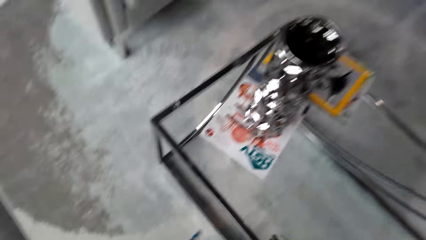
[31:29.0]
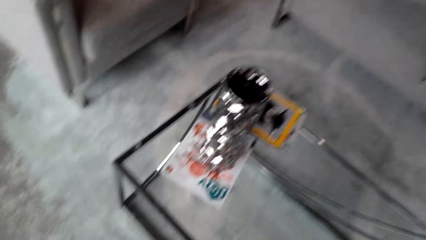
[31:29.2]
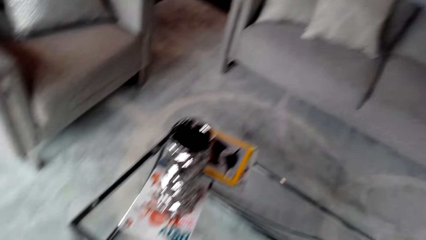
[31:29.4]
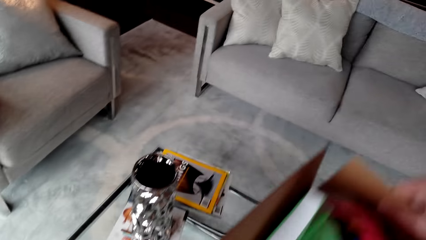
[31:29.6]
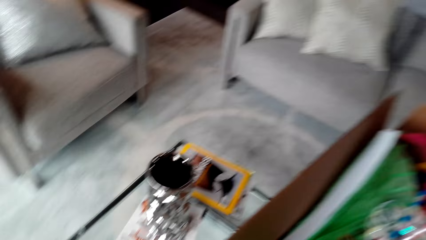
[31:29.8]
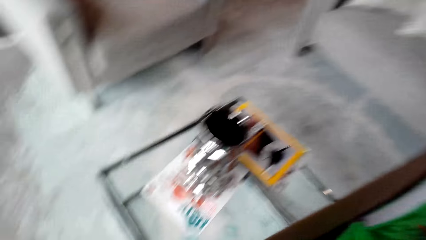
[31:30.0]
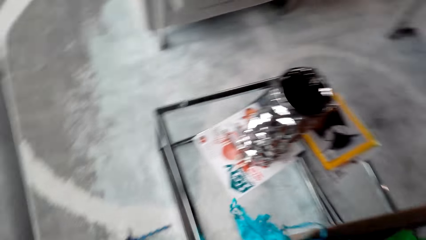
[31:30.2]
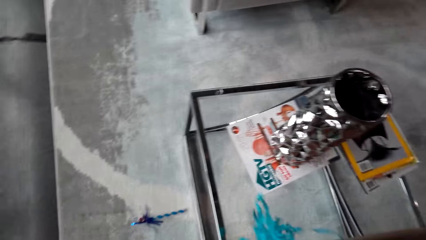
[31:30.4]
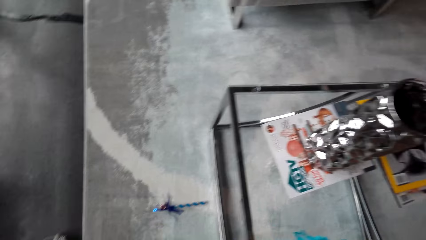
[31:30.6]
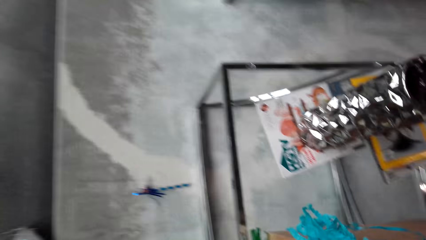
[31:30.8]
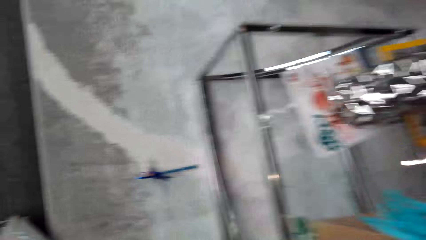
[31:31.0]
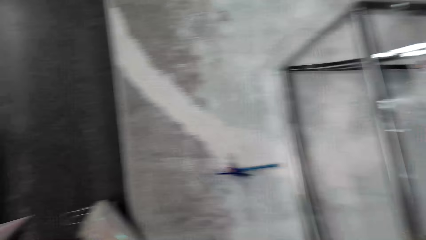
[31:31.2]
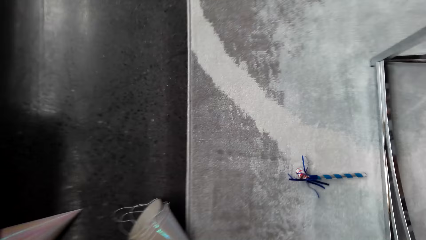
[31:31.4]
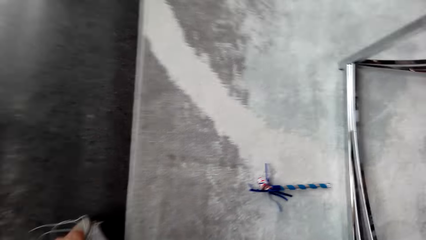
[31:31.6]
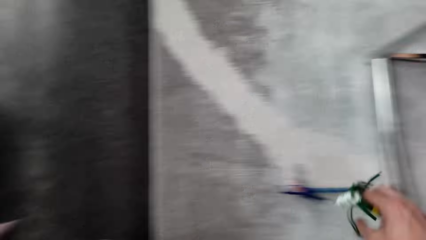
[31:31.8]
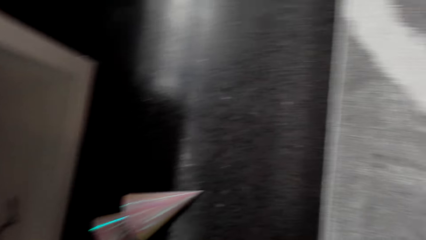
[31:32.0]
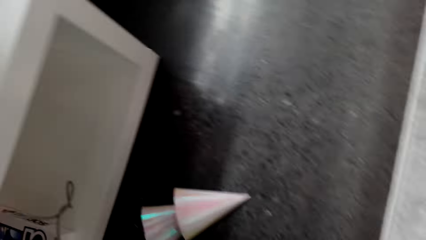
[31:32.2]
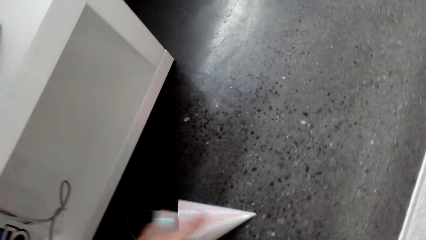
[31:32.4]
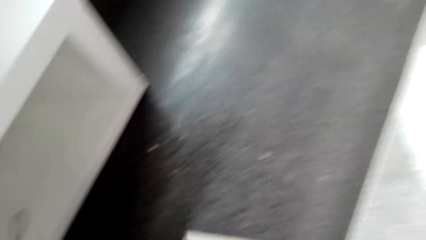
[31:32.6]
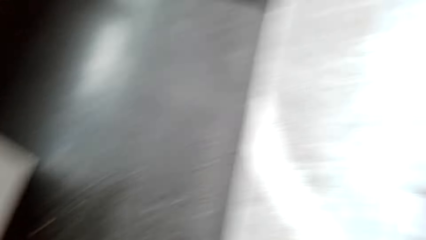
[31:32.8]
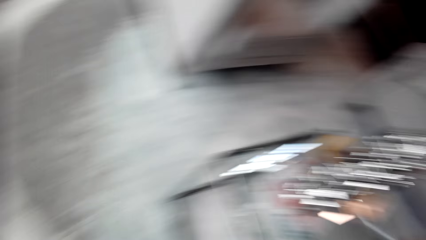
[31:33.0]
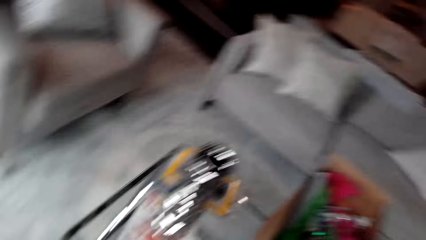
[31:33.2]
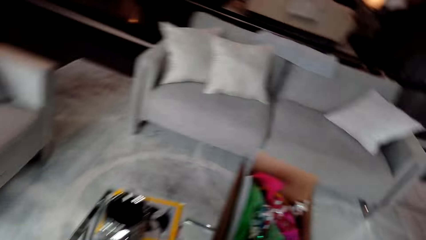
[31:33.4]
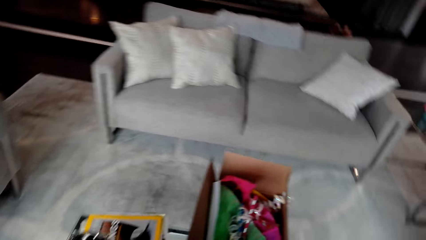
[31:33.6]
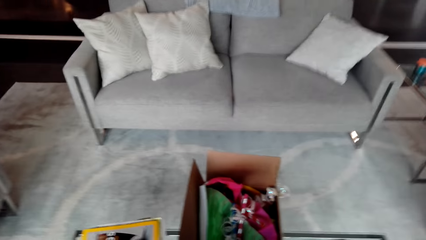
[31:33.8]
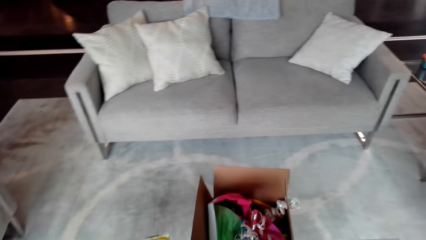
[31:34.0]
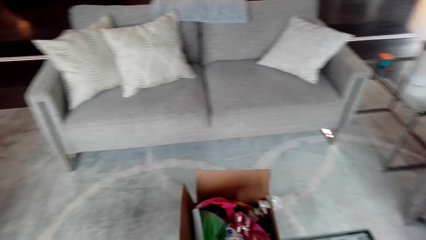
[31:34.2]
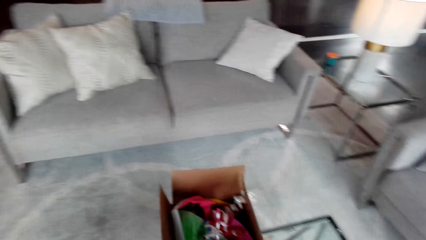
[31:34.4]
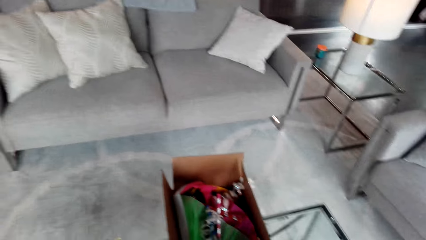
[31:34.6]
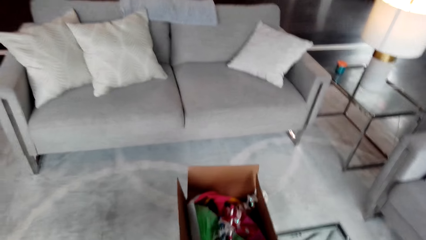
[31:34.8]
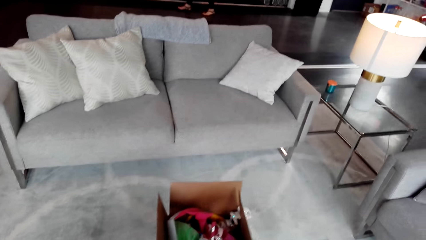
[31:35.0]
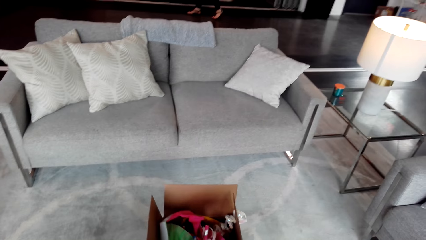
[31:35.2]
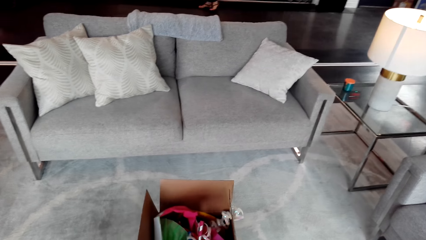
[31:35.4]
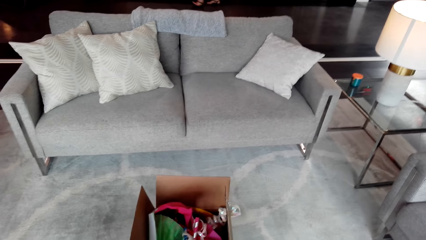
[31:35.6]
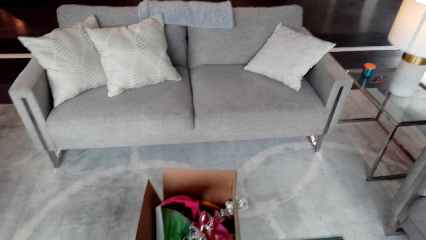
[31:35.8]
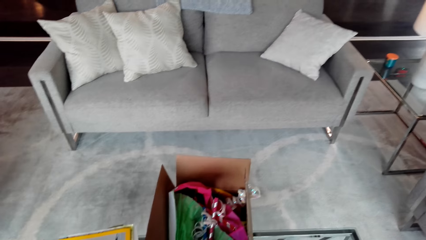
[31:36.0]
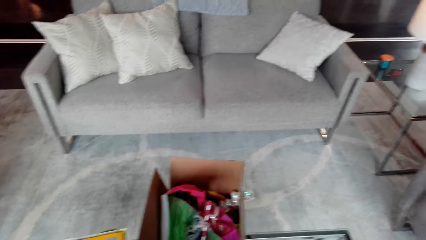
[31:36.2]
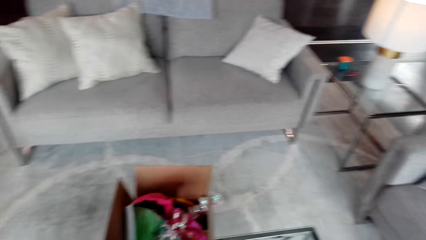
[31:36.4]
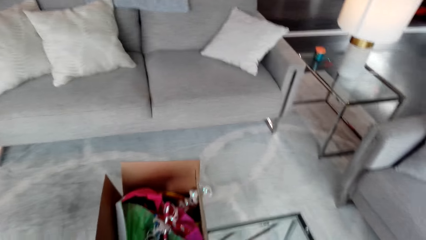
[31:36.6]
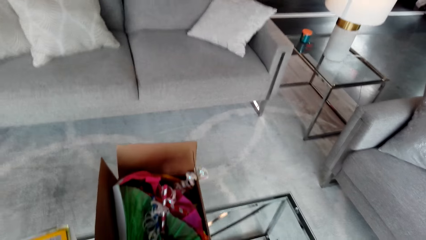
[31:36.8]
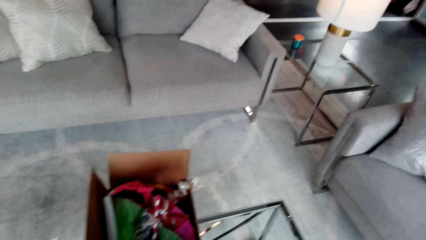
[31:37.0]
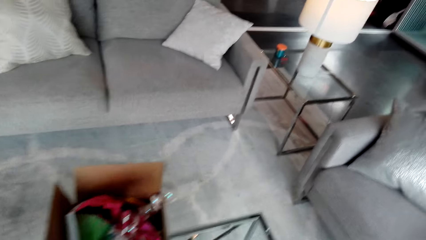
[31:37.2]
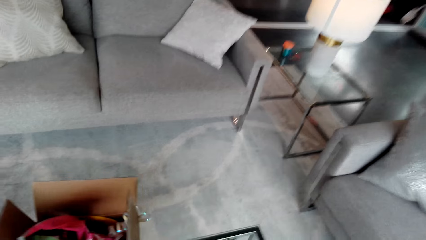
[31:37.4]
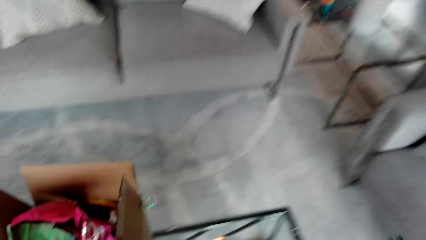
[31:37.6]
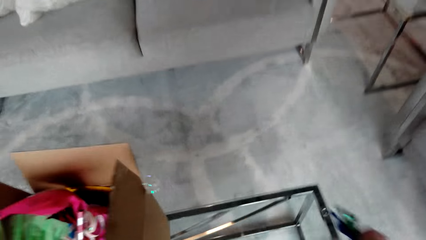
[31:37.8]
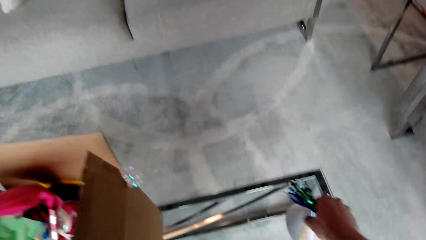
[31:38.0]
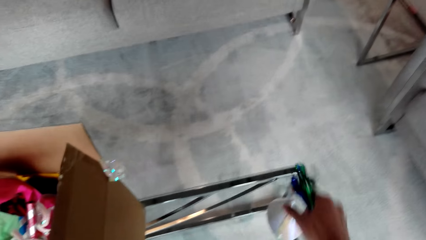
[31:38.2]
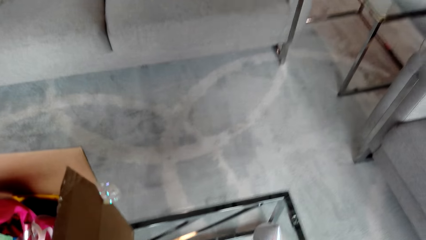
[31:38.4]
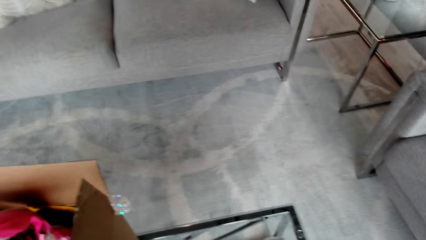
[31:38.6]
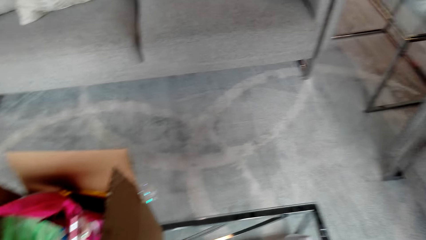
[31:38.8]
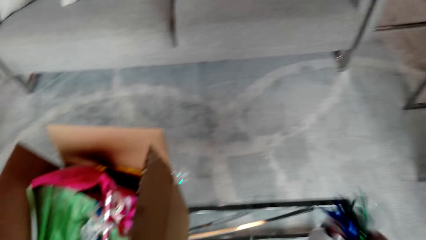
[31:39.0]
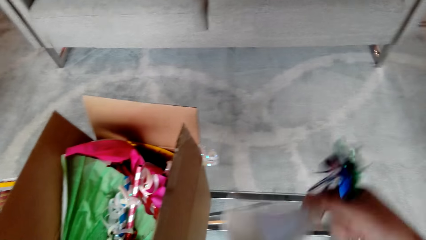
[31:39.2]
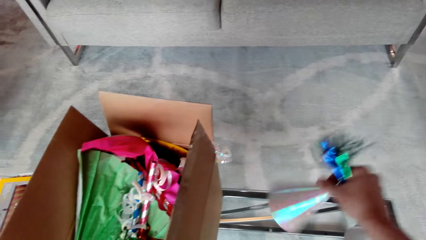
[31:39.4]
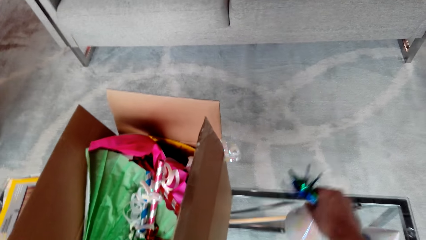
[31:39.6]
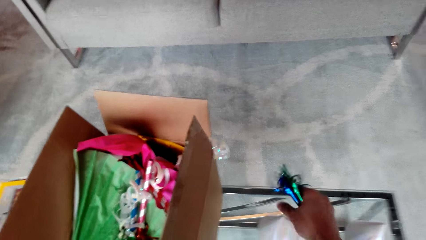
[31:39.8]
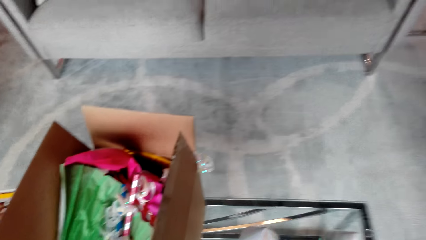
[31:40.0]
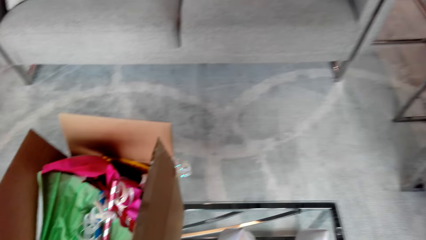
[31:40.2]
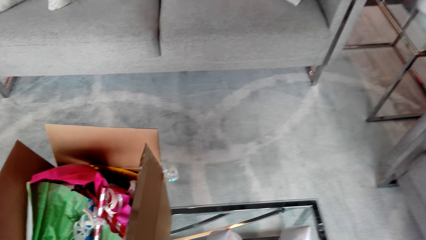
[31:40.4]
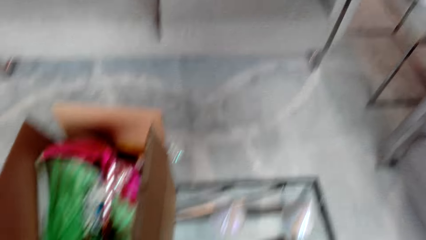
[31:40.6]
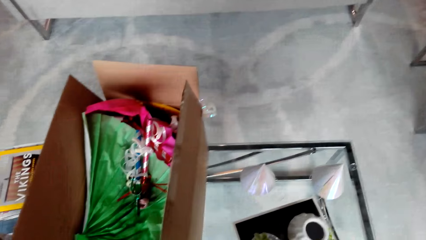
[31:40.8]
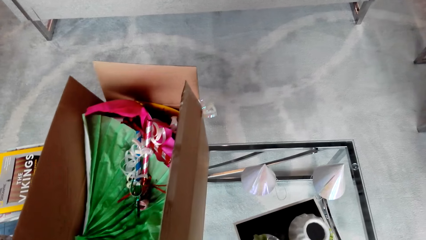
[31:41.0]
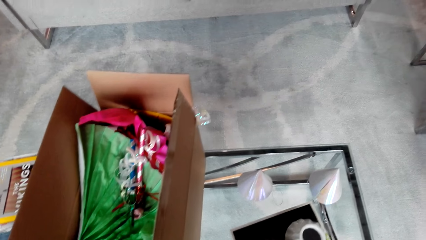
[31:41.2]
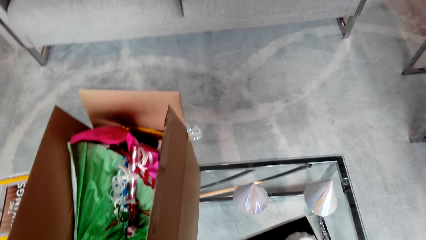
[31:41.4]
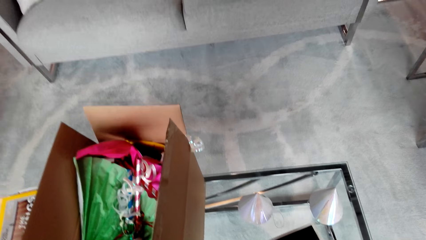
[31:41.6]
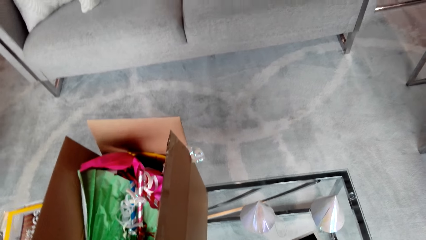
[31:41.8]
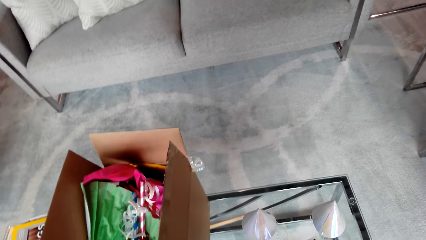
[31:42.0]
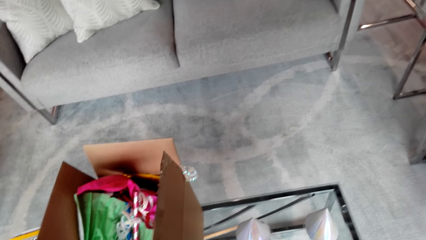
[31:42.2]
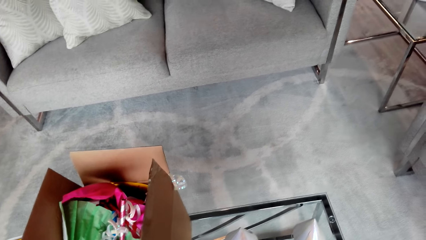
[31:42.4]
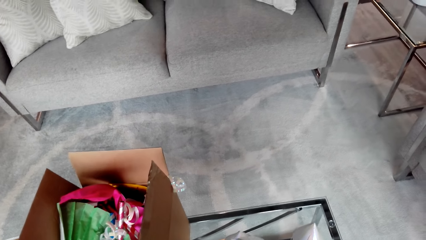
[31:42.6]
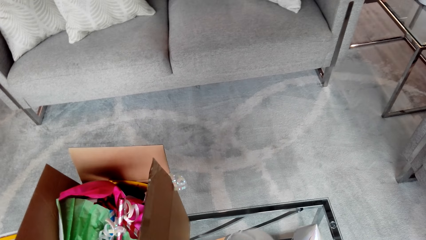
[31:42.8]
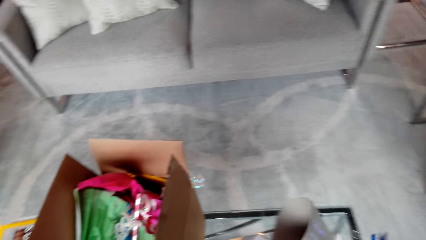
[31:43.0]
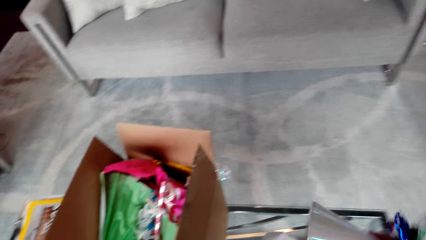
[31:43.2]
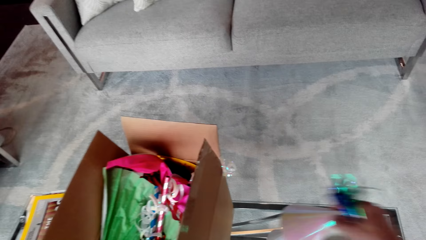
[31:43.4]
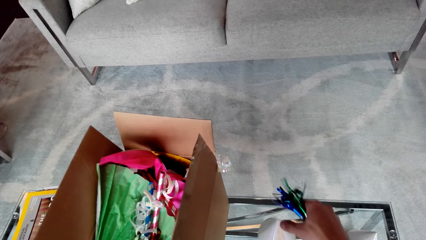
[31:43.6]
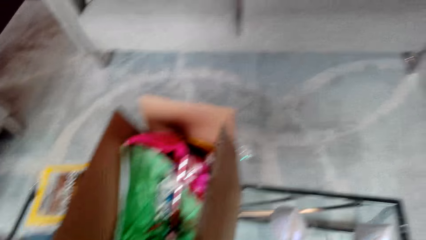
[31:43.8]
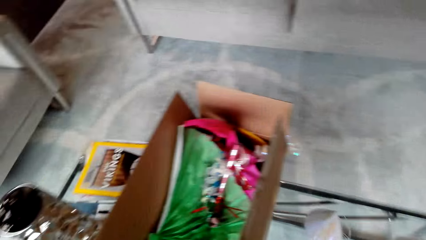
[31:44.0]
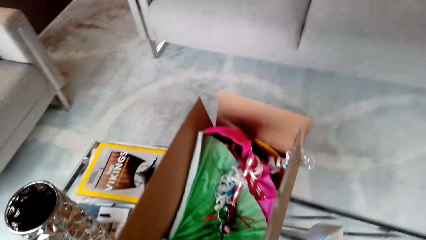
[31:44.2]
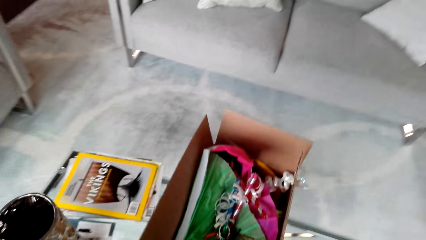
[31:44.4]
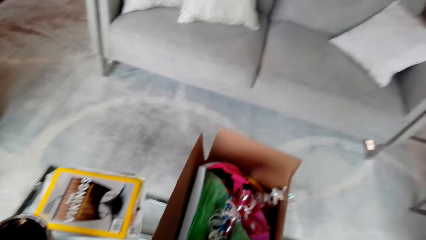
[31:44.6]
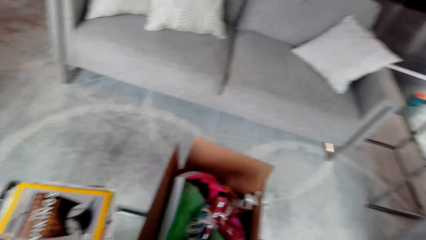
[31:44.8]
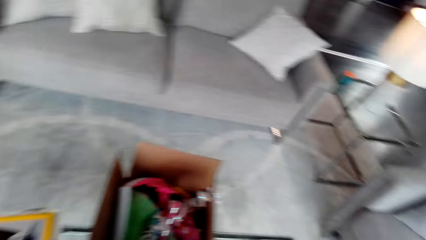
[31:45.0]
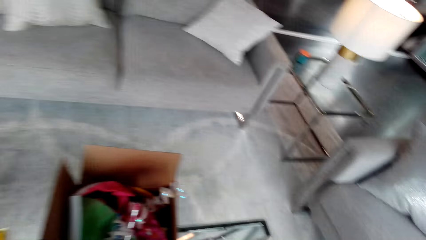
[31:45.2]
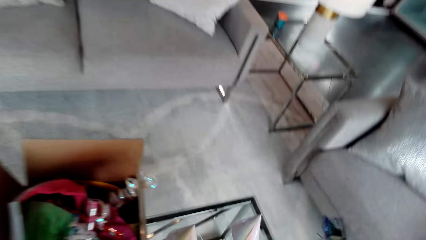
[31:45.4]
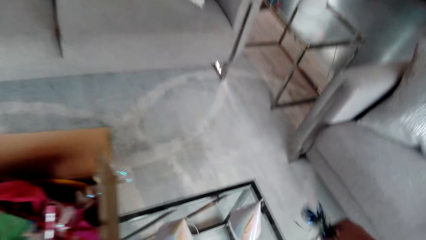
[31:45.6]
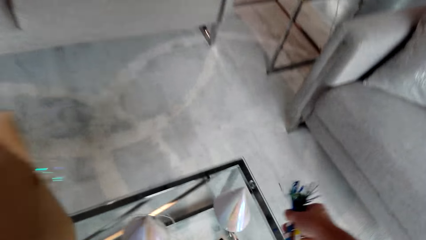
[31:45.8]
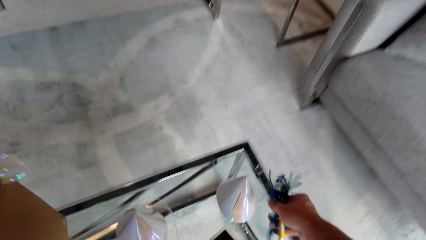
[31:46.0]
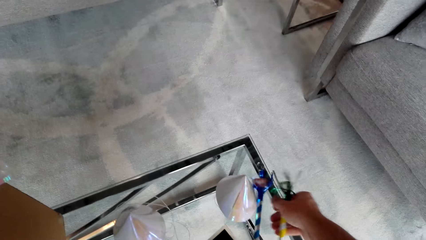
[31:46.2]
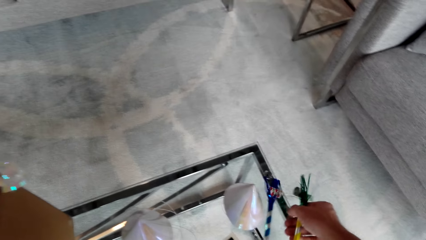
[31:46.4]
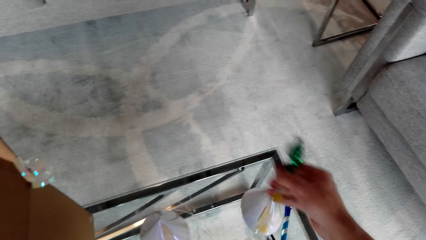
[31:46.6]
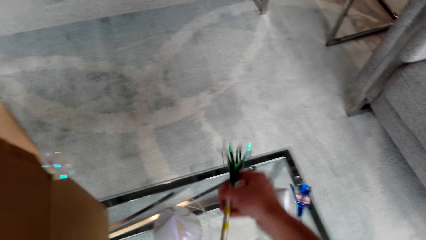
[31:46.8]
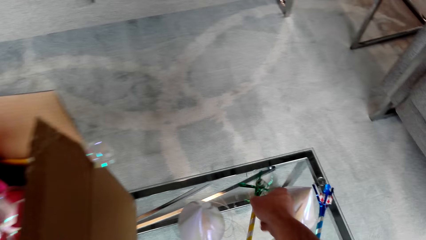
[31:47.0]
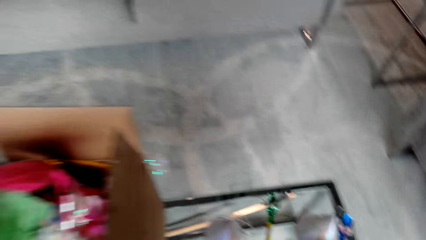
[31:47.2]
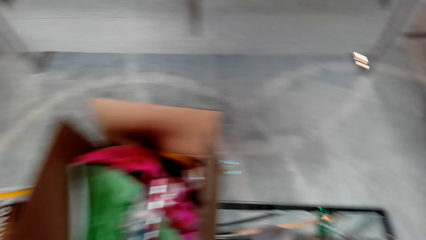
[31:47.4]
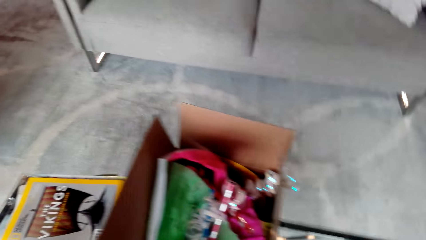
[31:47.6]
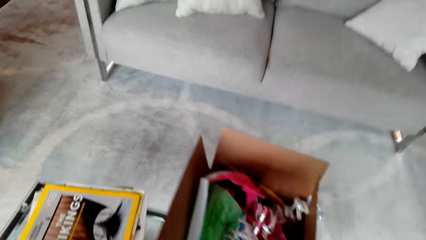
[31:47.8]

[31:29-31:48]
The camera wearer puts books on the table. They put the carton on the table. They put decorating items on the table. They arrange the decoration items on the table.
